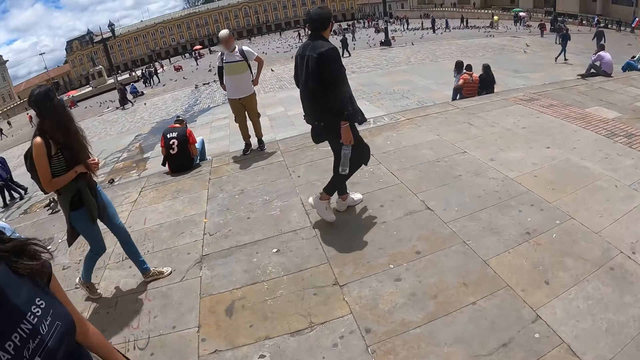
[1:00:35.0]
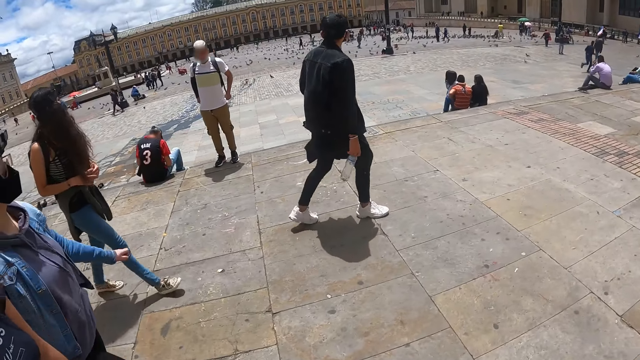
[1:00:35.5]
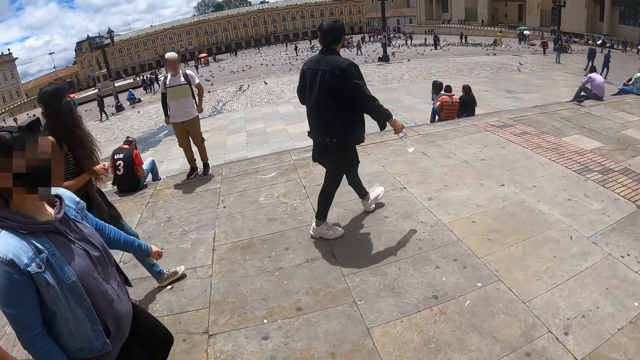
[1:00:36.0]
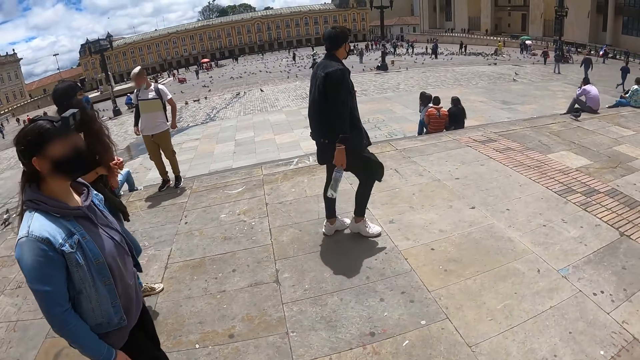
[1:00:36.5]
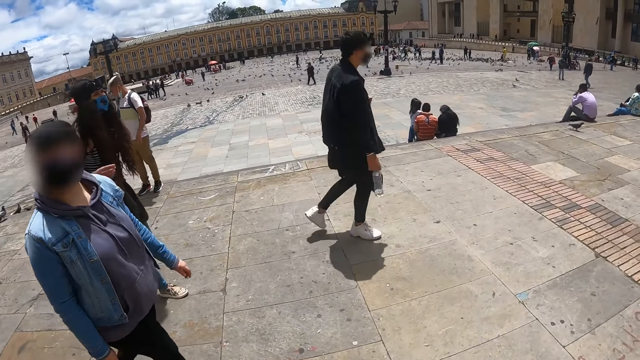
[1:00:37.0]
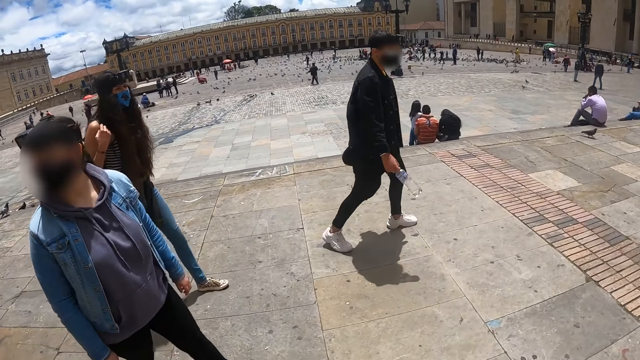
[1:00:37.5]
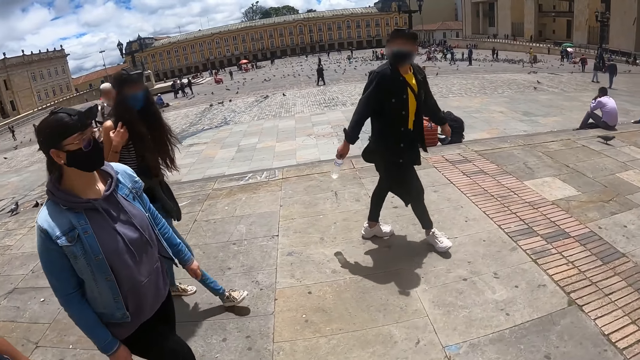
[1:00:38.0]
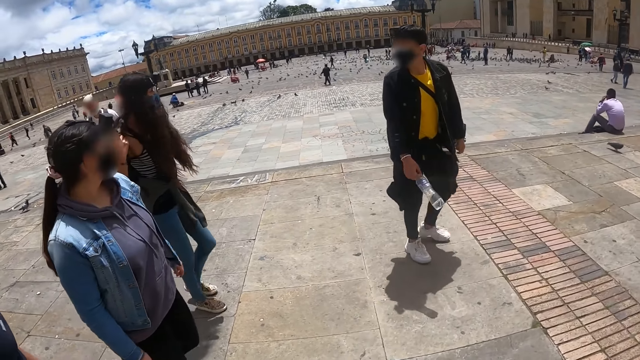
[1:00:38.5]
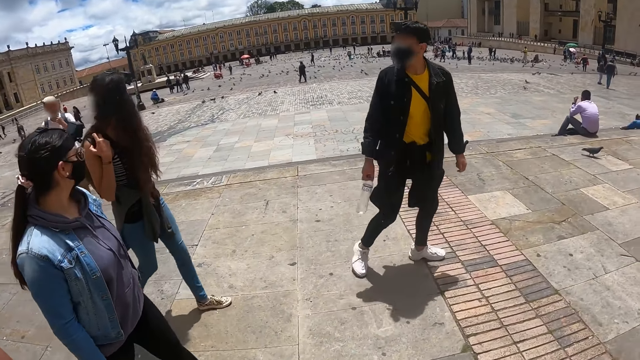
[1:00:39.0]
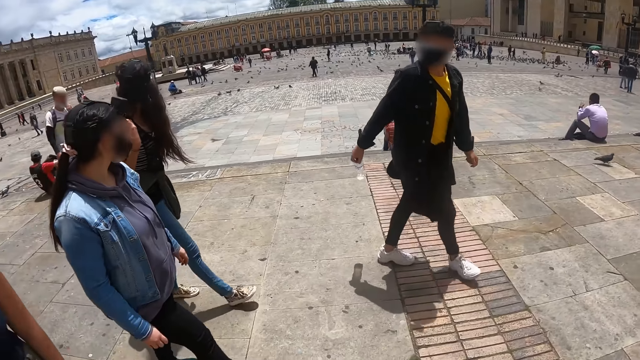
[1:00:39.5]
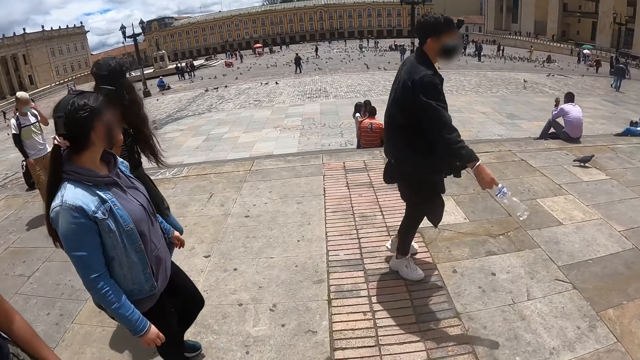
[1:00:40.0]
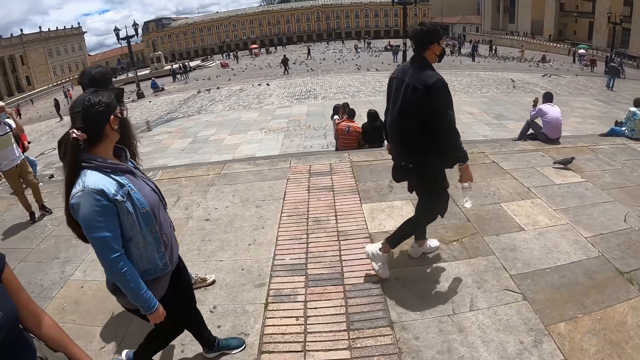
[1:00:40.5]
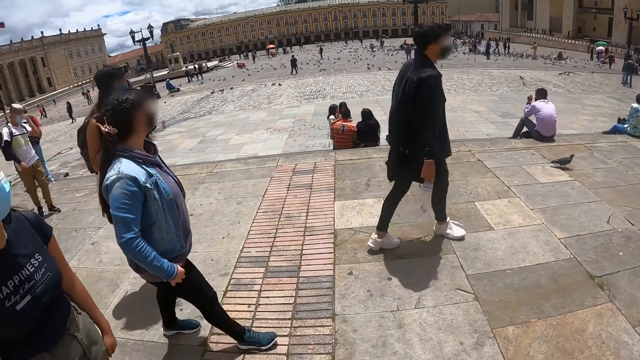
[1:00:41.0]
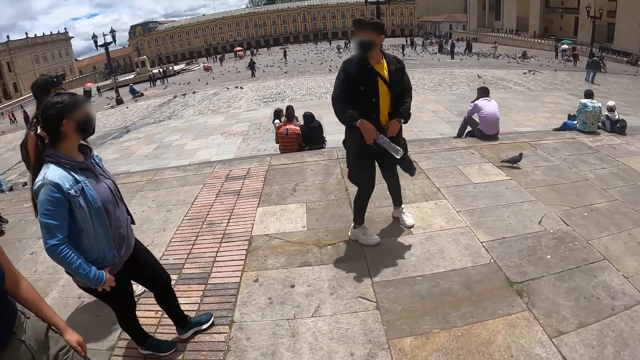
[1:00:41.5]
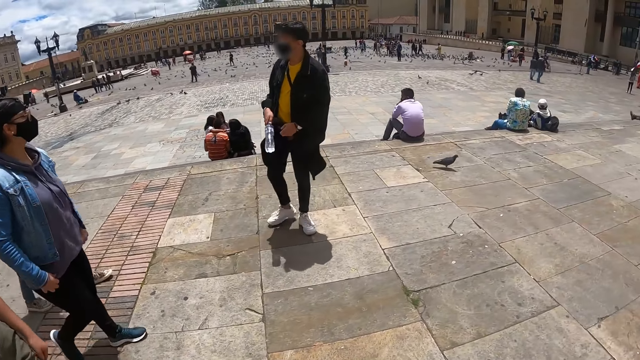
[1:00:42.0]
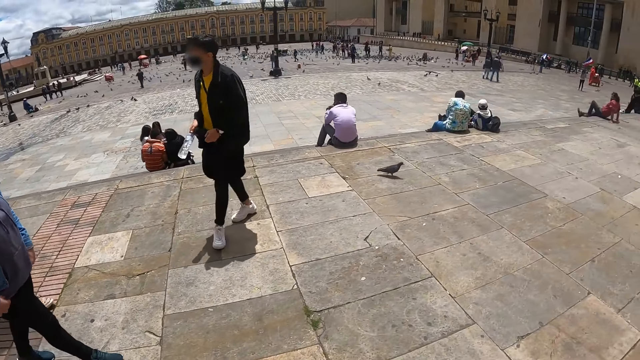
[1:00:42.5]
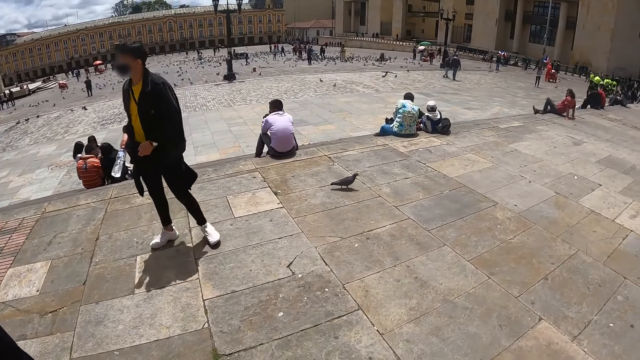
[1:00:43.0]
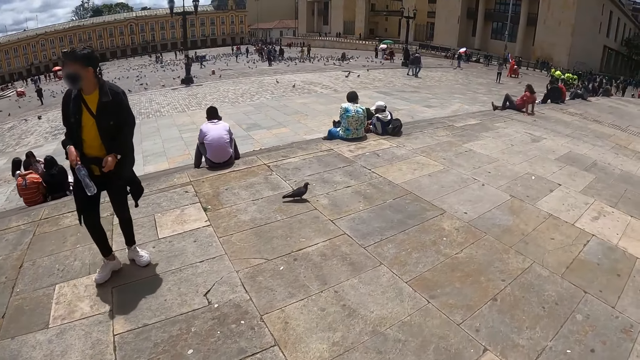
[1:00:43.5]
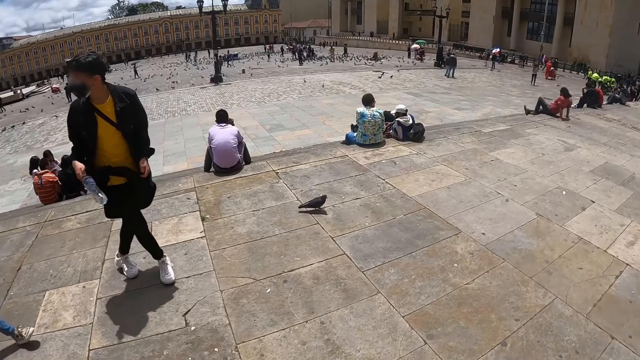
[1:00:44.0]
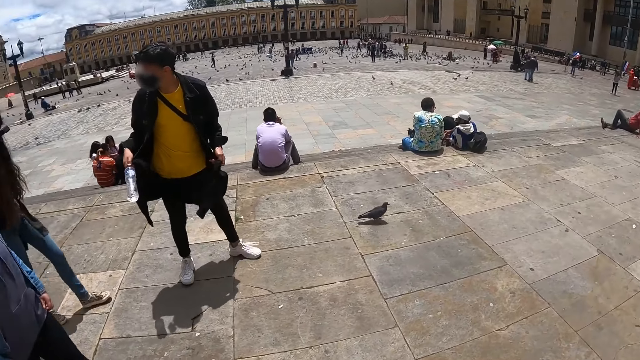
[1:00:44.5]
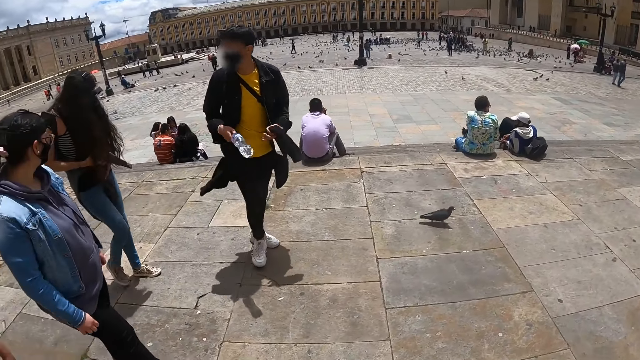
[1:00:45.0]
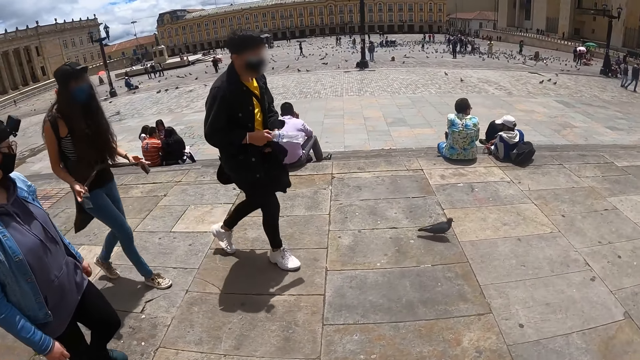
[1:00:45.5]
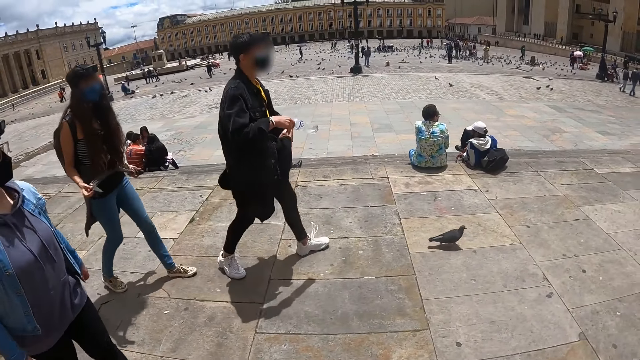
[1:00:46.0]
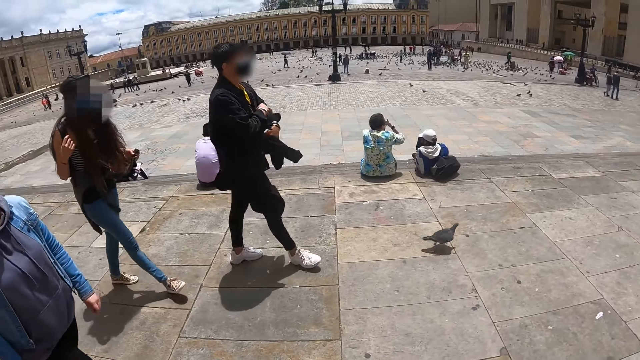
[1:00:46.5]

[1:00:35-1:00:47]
The camera wearer looks around the street.

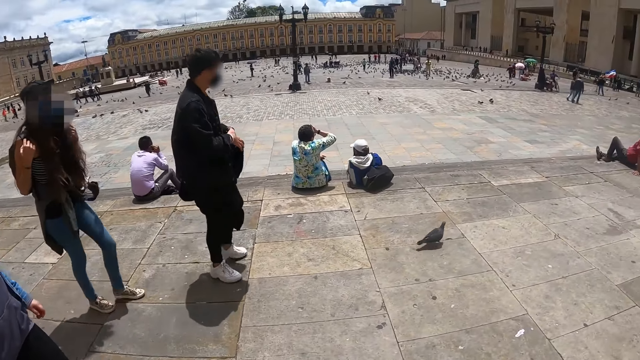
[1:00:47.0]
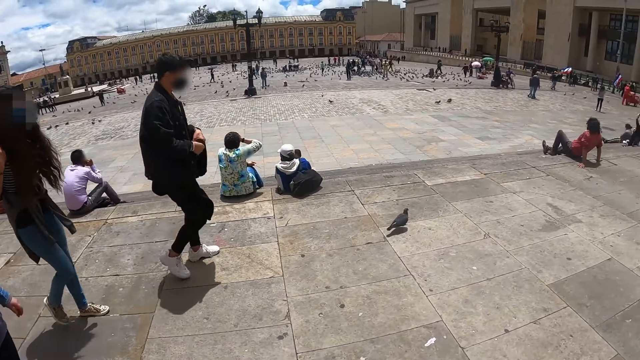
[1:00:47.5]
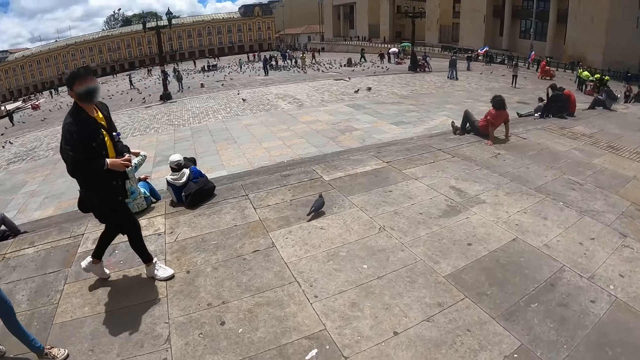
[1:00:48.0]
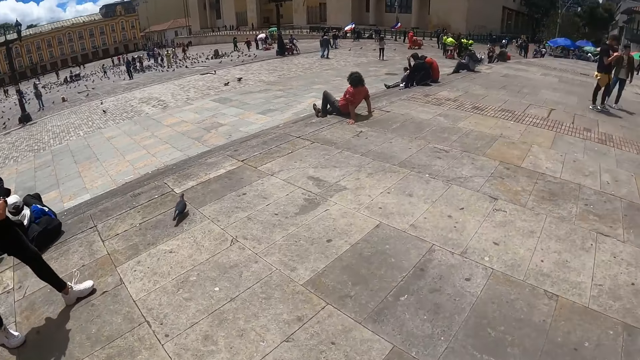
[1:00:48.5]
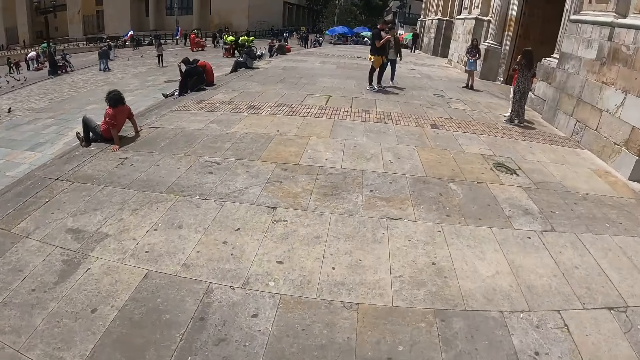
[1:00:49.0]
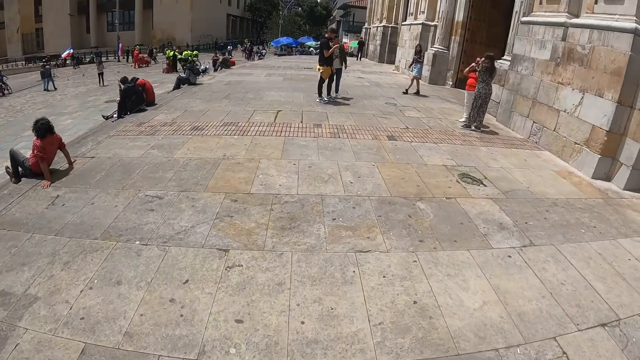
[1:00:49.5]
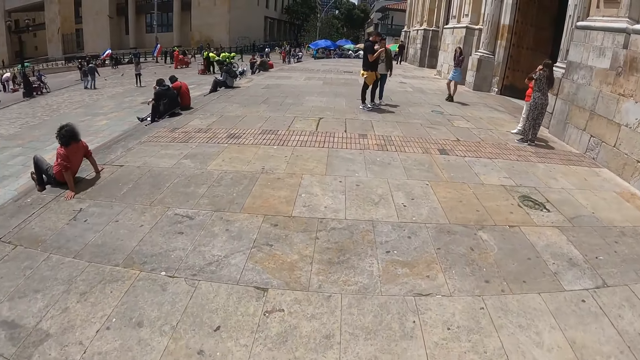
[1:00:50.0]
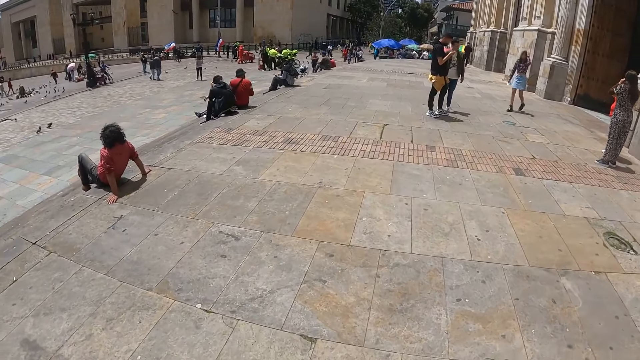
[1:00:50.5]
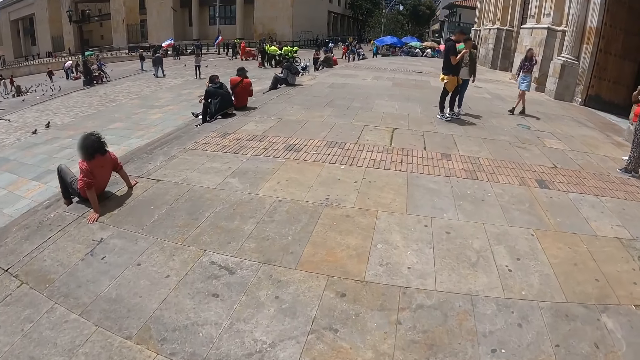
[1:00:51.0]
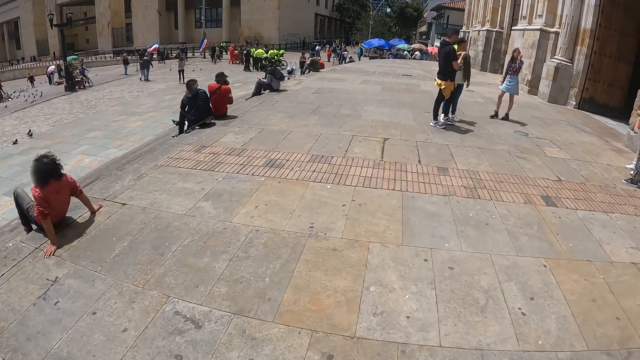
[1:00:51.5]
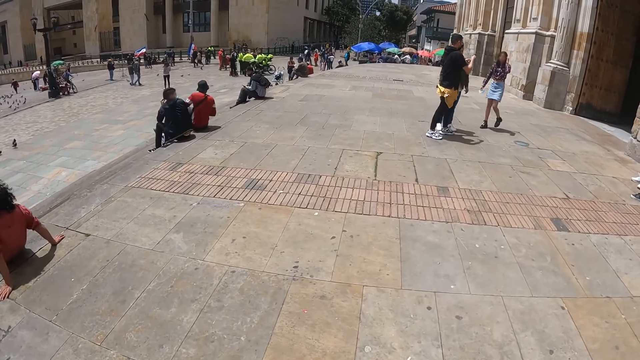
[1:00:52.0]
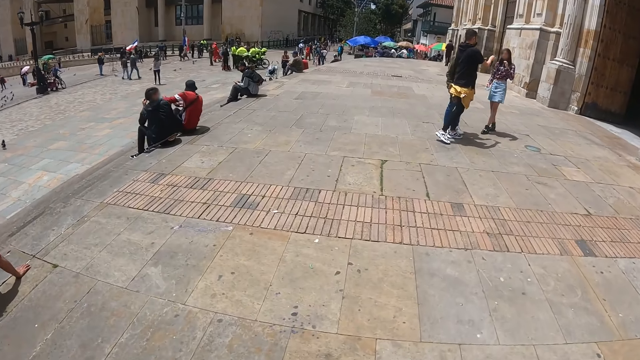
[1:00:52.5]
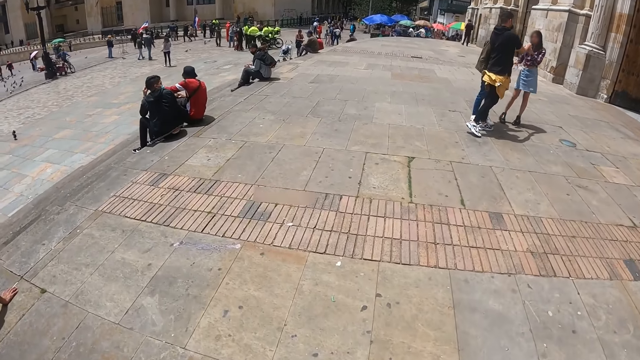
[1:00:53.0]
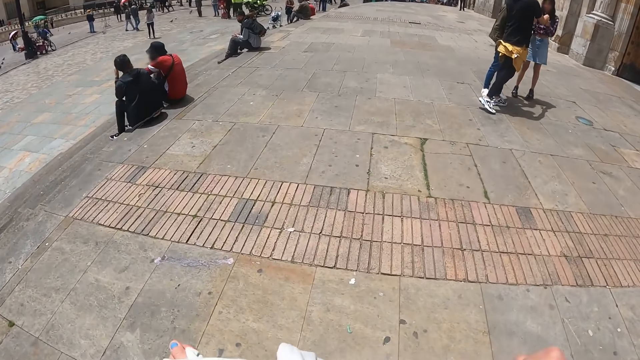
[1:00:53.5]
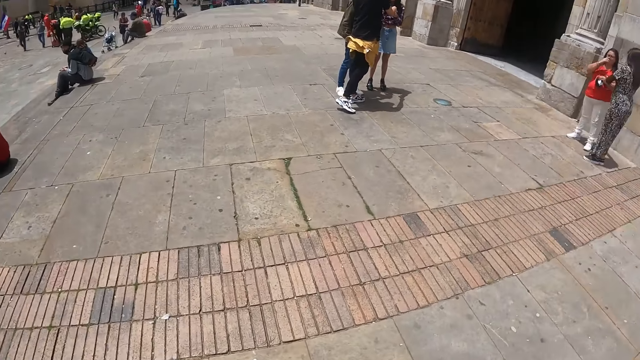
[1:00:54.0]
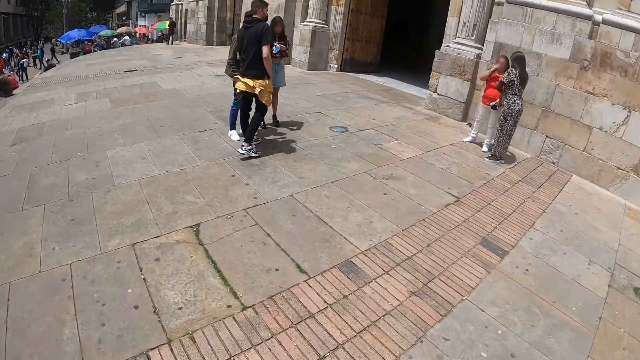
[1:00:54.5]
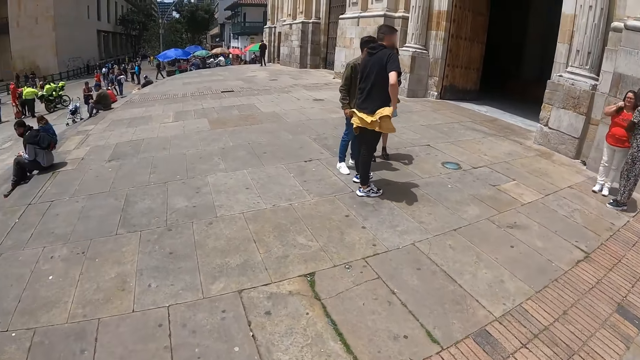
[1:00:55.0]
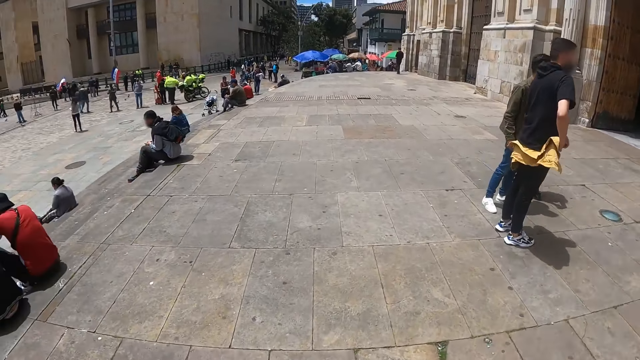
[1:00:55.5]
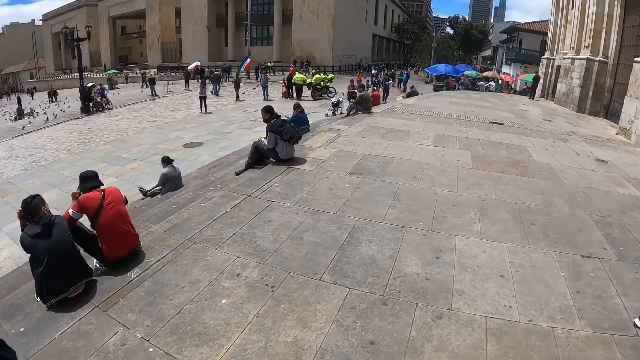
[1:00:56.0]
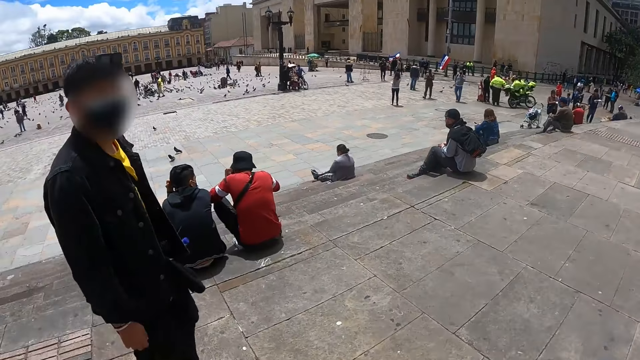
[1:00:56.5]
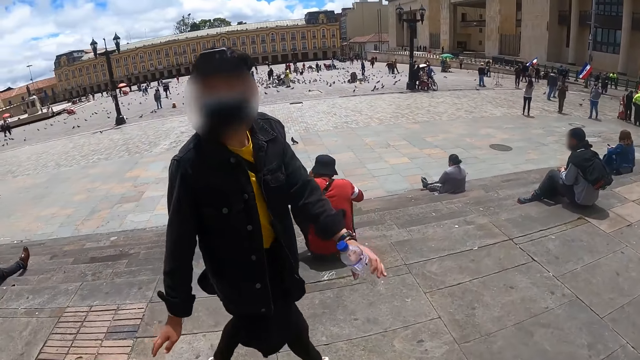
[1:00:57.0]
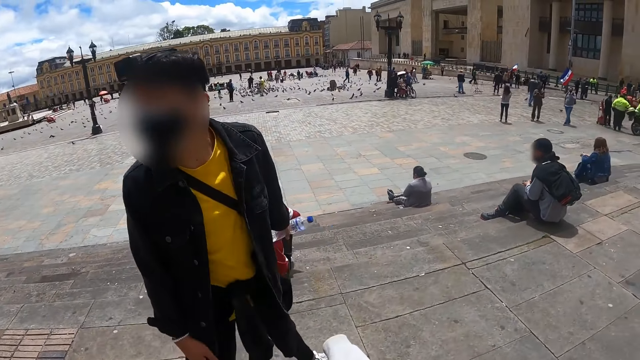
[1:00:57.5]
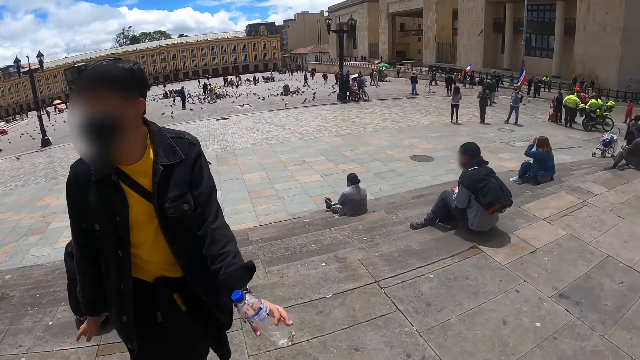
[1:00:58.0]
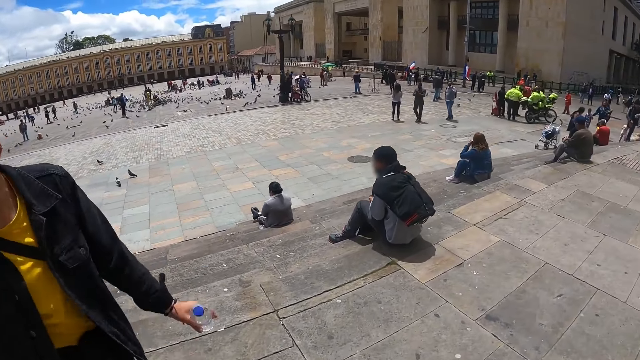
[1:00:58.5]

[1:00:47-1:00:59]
The camera wearer walks along the street. They look around the street.
